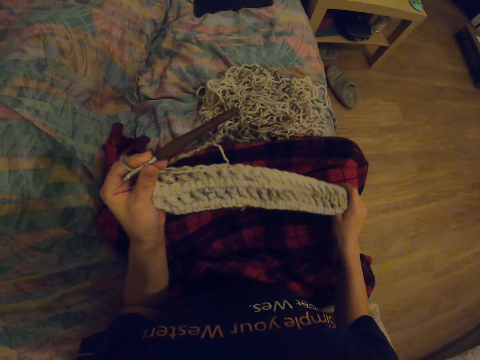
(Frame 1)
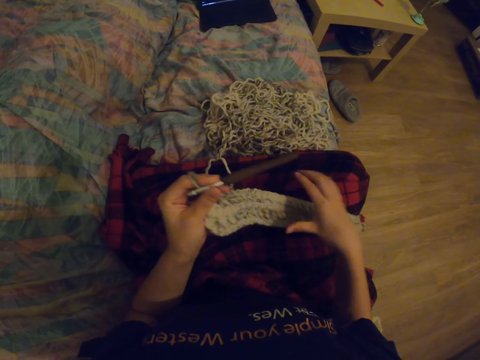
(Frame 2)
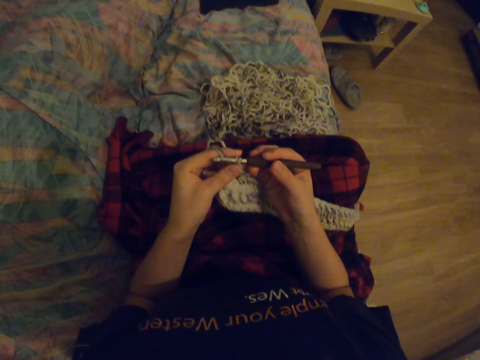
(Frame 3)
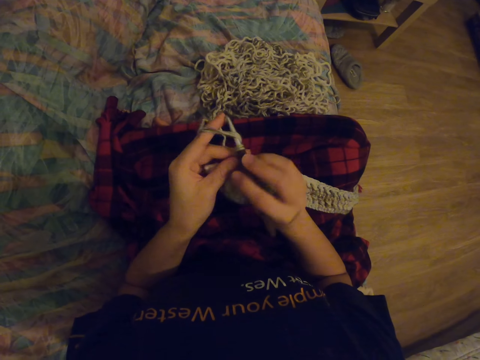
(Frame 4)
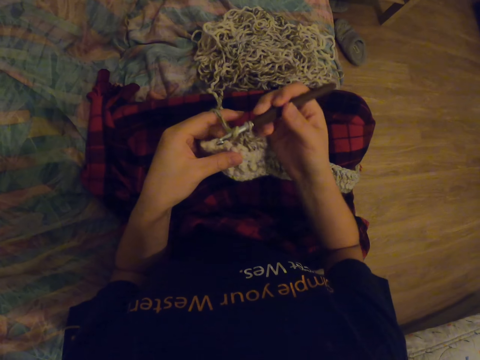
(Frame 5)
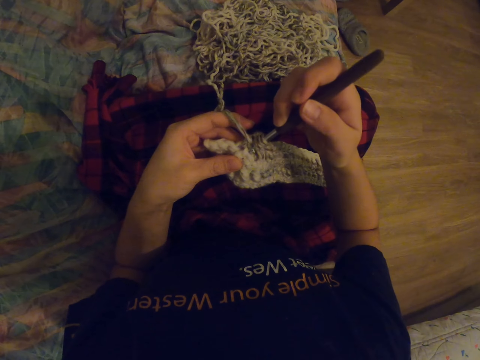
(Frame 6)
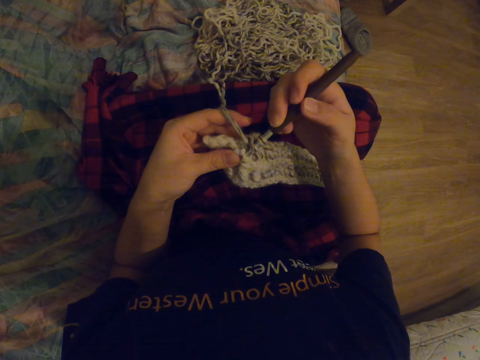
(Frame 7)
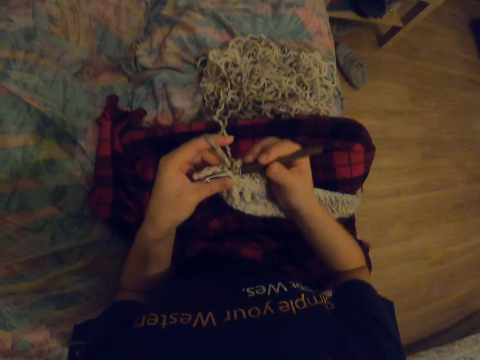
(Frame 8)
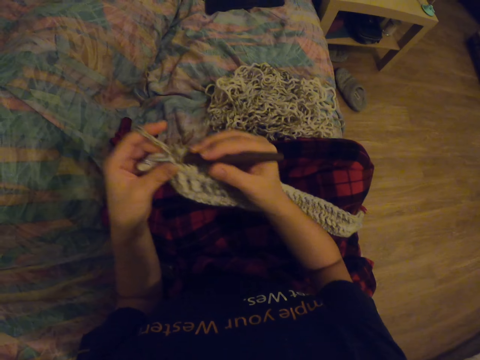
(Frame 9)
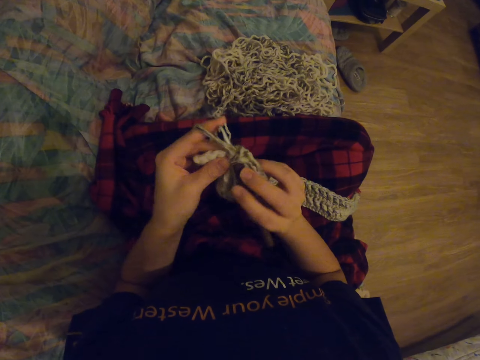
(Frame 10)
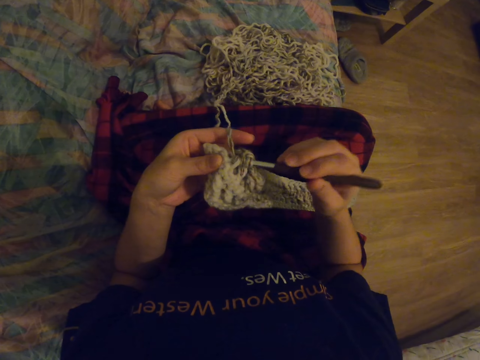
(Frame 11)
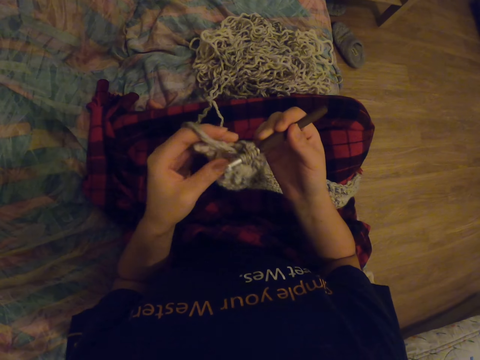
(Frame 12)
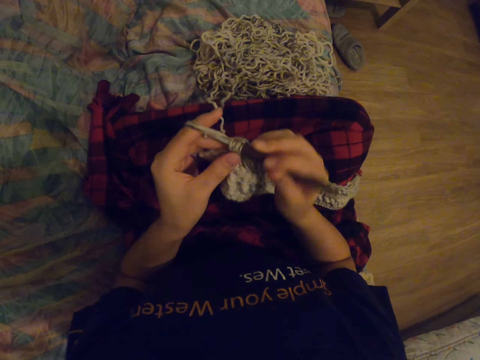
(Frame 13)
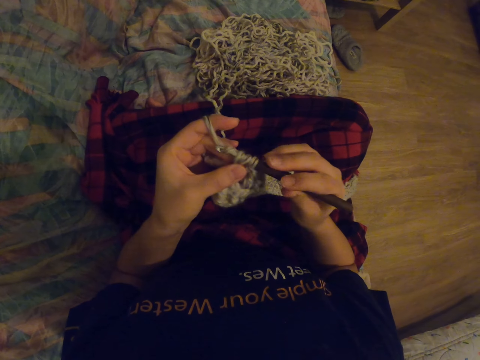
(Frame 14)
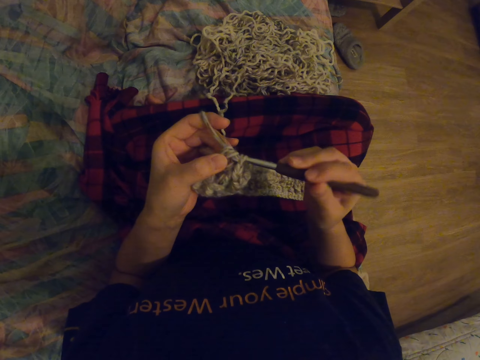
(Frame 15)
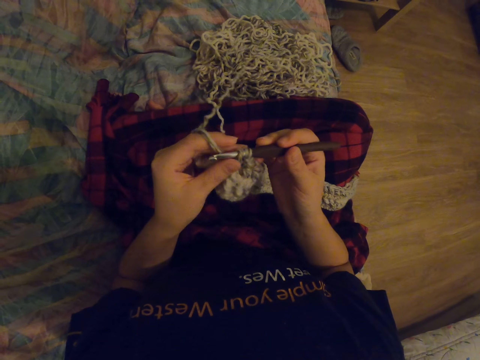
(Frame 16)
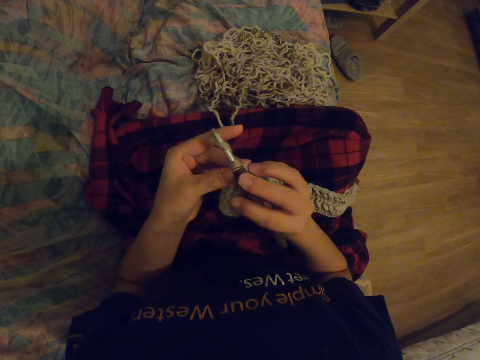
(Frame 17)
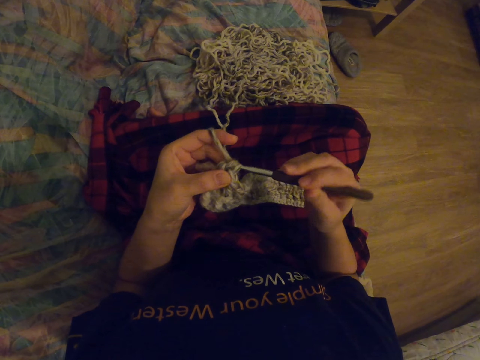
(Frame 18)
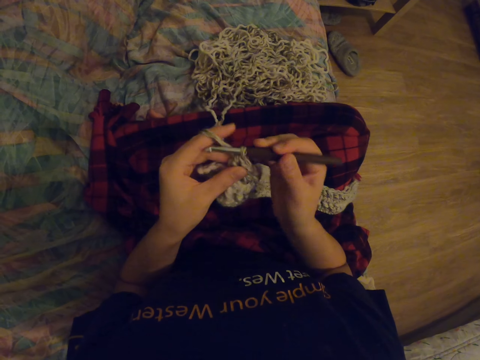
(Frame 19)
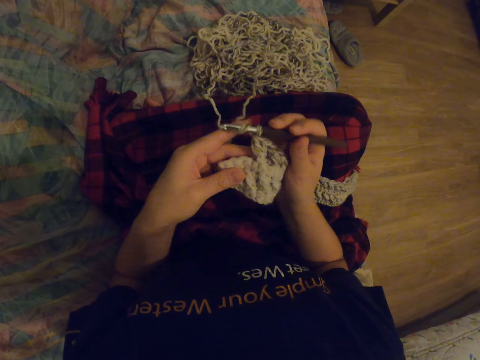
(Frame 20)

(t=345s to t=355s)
The camera wearer lifts up the fabric. They knit the fabric with a crochet. They lift up the fabric. They knit the fabric with a crochet.

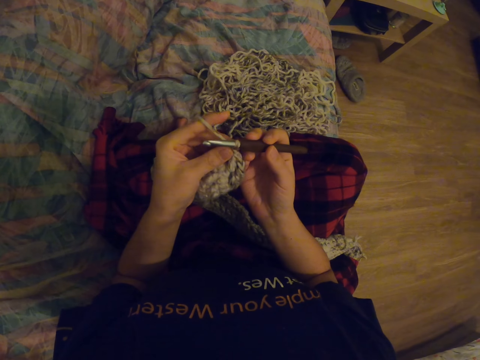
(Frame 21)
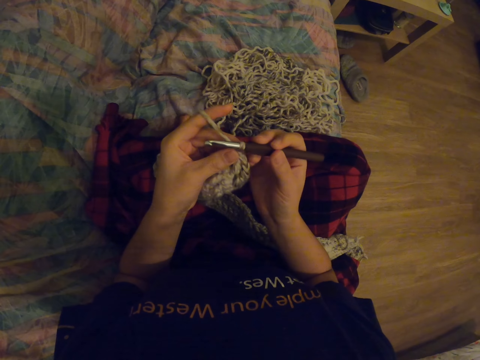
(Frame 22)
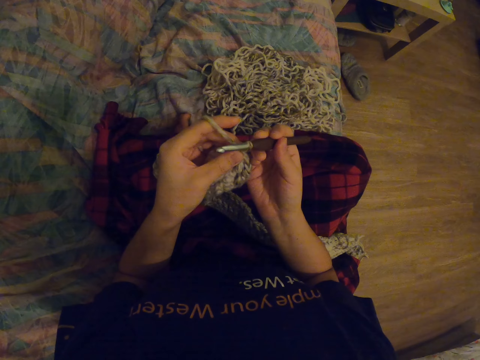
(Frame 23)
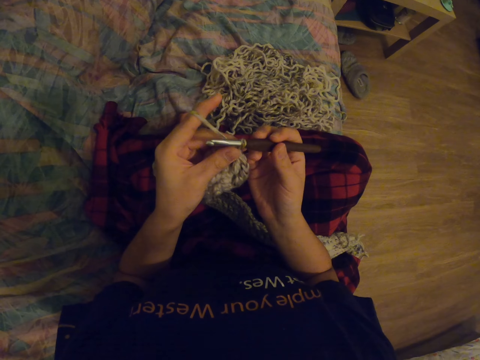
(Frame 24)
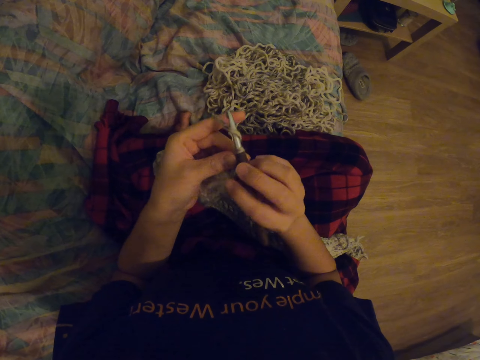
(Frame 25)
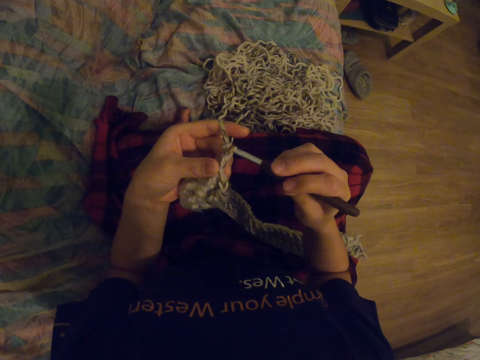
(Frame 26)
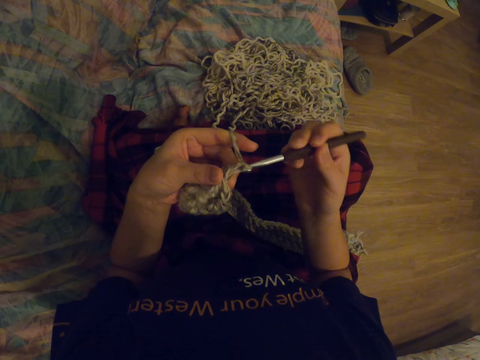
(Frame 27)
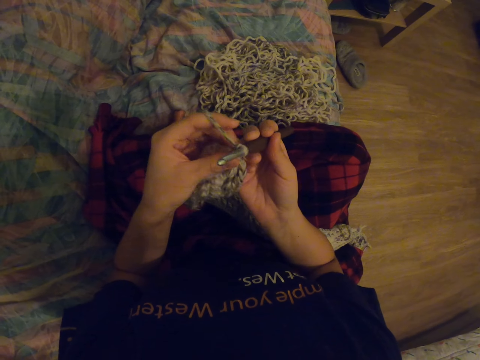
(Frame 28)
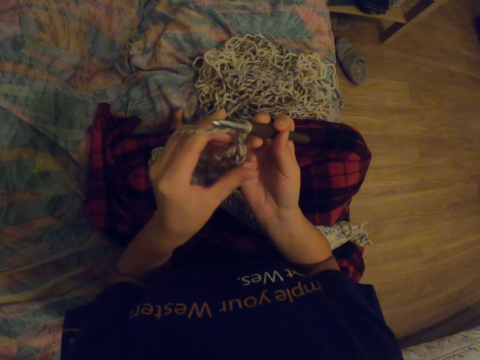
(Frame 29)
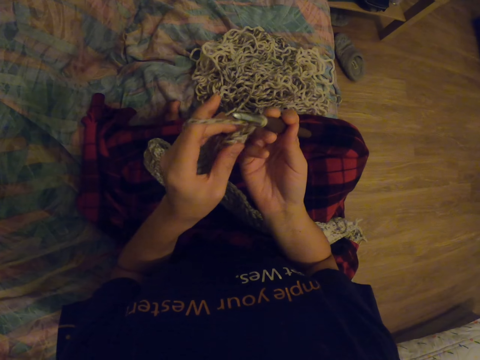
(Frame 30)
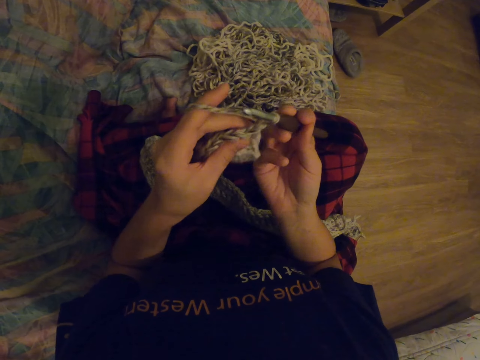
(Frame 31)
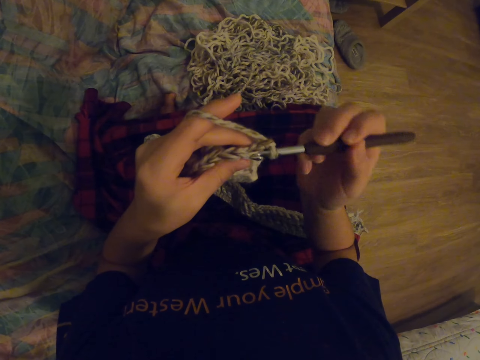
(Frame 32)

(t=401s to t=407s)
The camera wearer knits a fabric with a crochet.

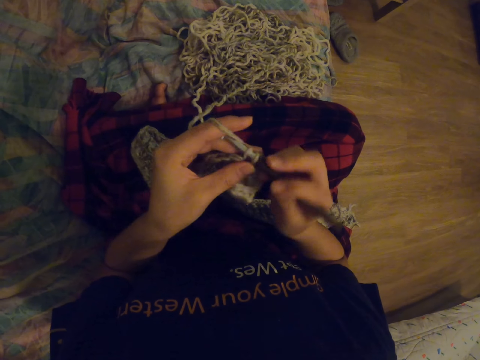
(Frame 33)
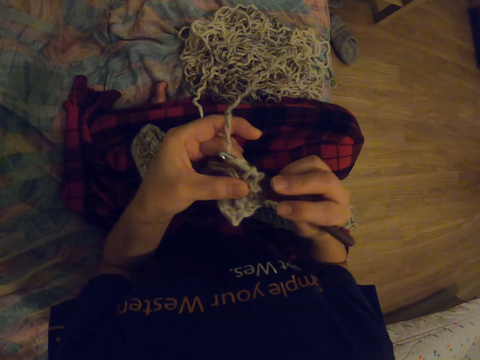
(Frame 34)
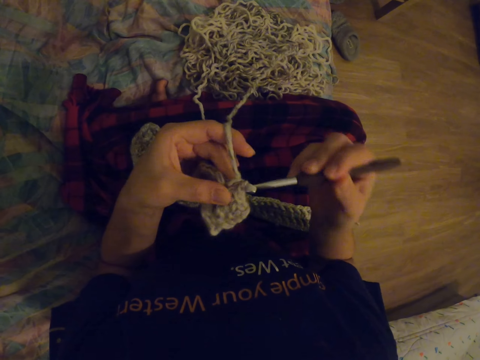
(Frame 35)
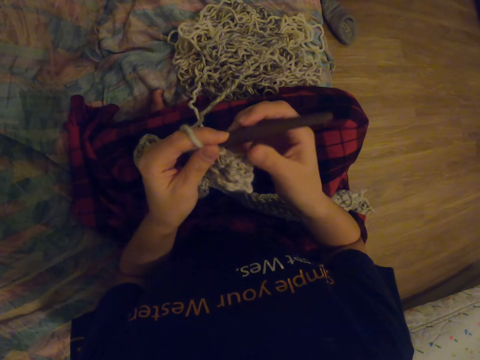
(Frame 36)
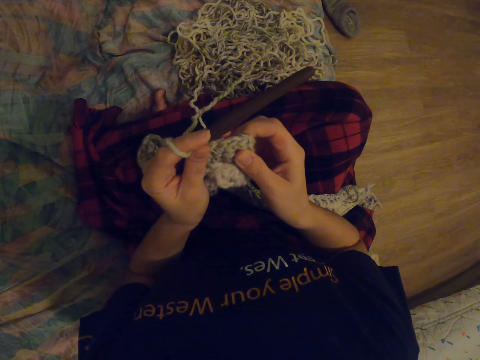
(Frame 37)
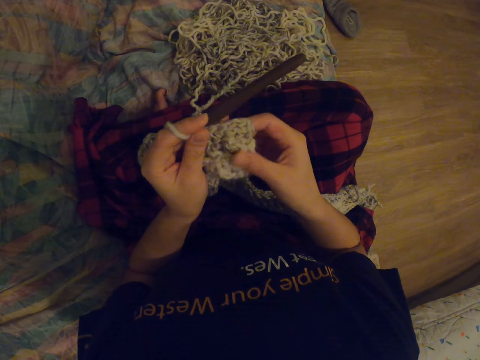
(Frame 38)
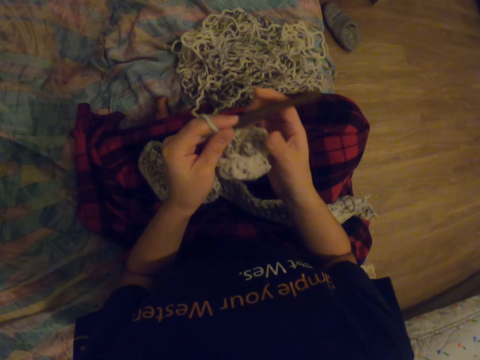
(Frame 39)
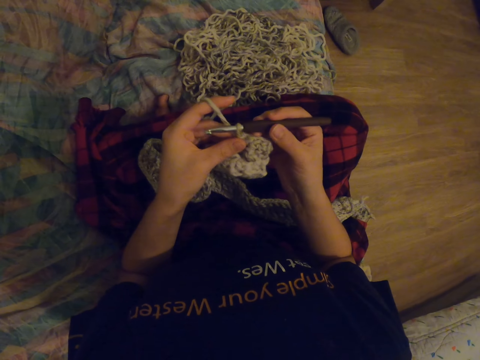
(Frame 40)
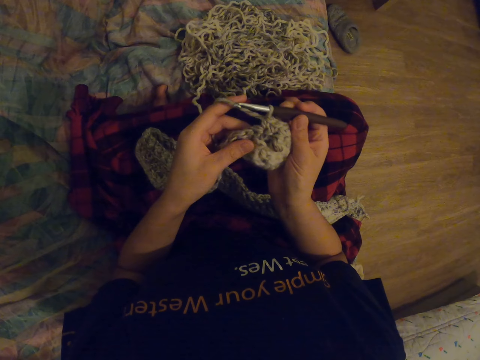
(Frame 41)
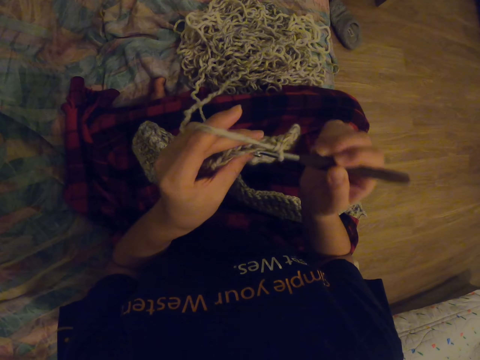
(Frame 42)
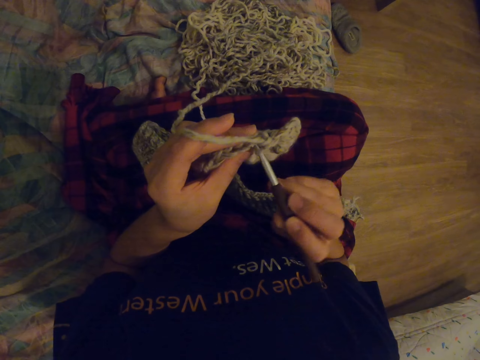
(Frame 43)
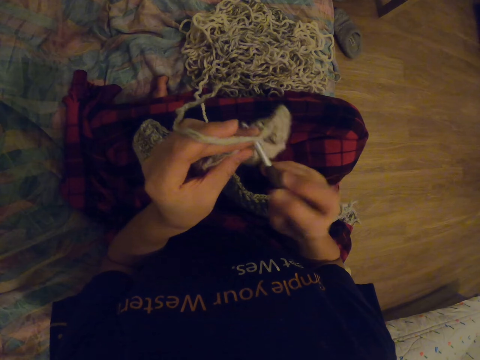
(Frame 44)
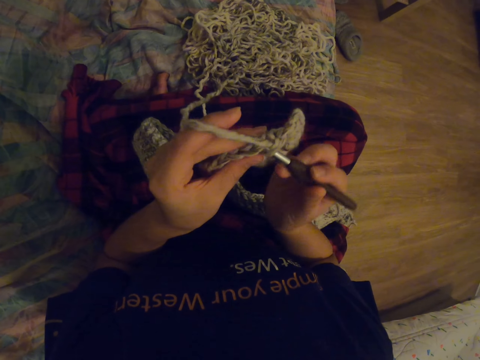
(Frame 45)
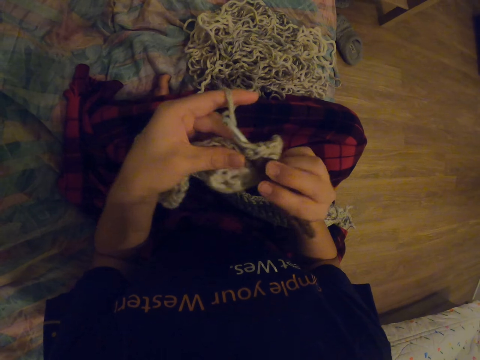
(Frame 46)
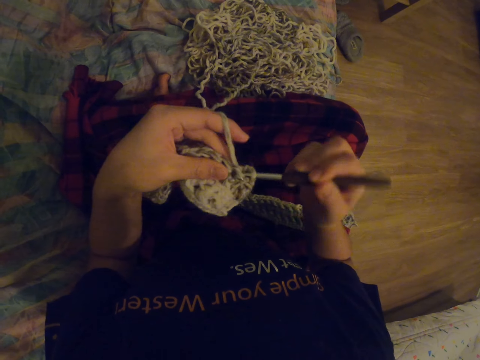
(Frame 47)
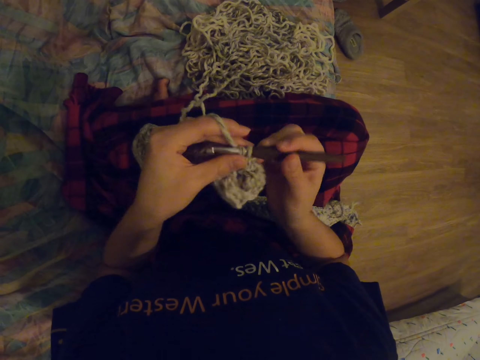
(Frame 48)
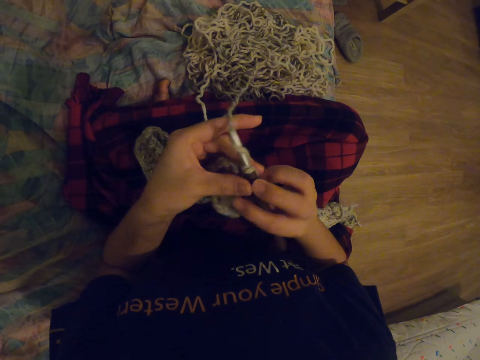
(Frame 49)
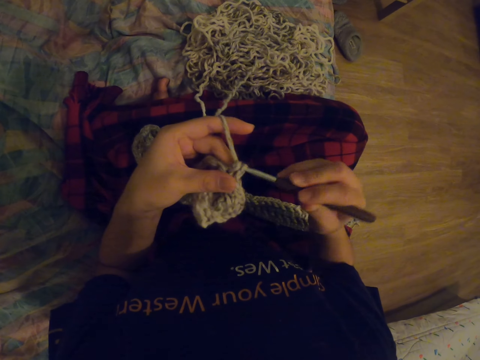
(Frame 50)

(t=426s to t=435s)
The camera wearer touches the fabric. They knit the fabric with a crochet.
